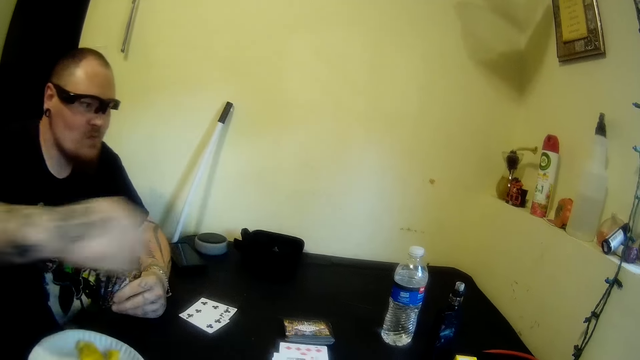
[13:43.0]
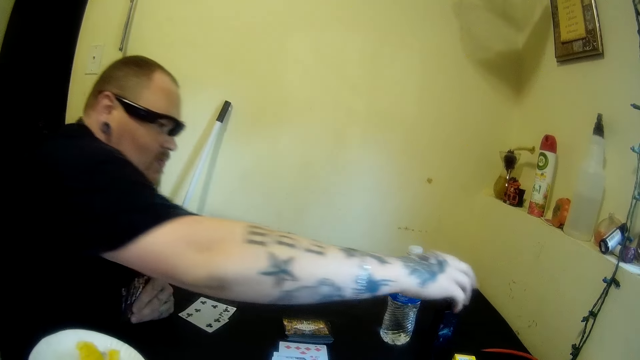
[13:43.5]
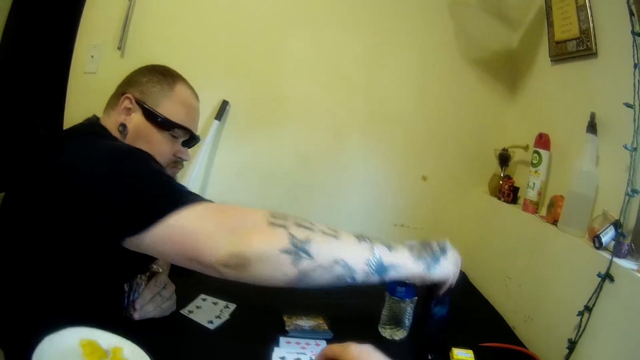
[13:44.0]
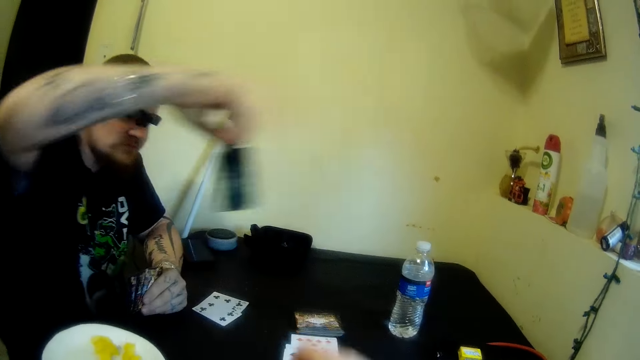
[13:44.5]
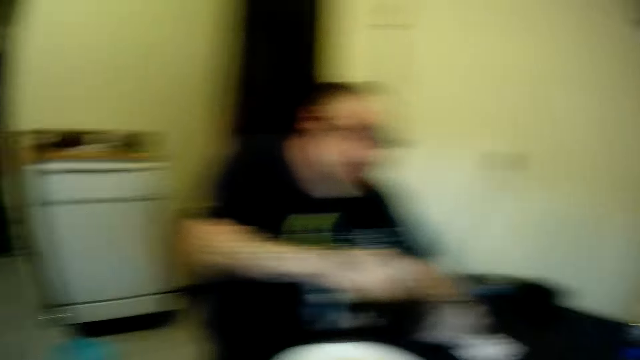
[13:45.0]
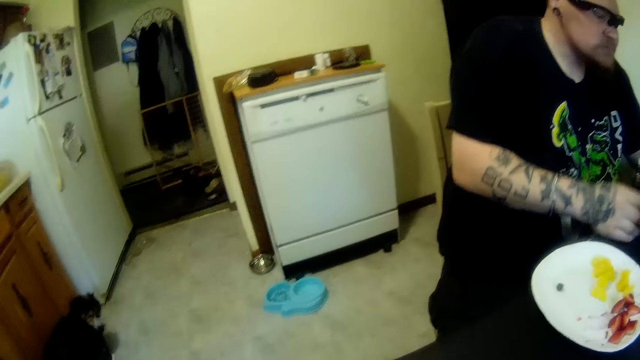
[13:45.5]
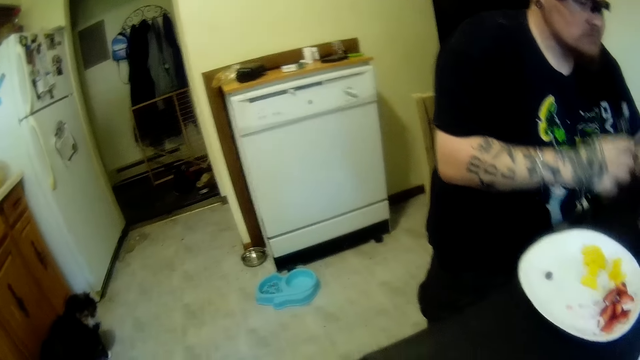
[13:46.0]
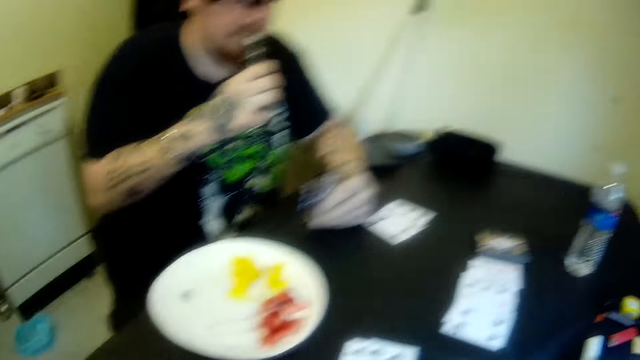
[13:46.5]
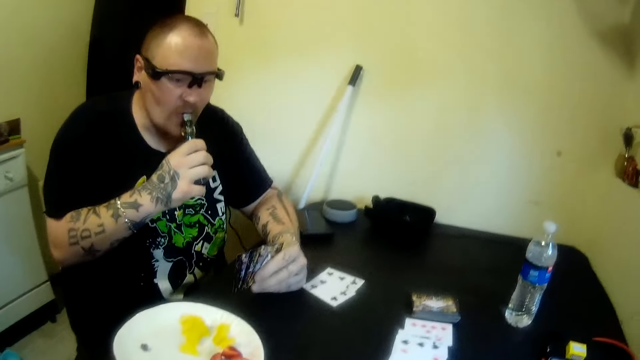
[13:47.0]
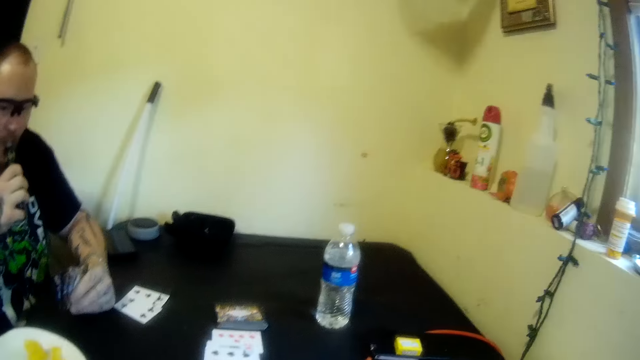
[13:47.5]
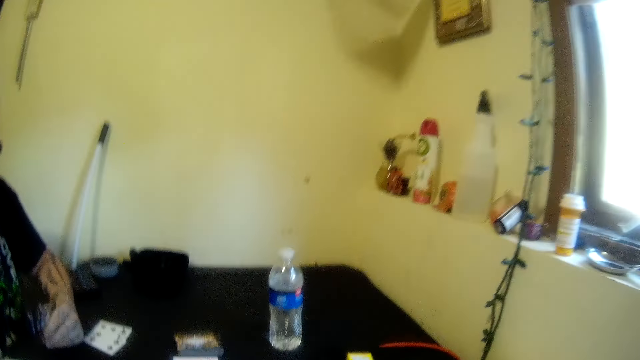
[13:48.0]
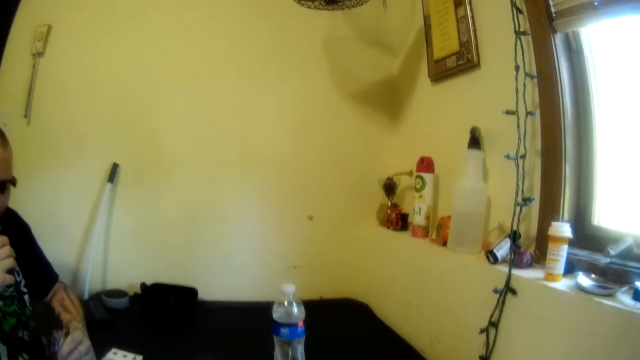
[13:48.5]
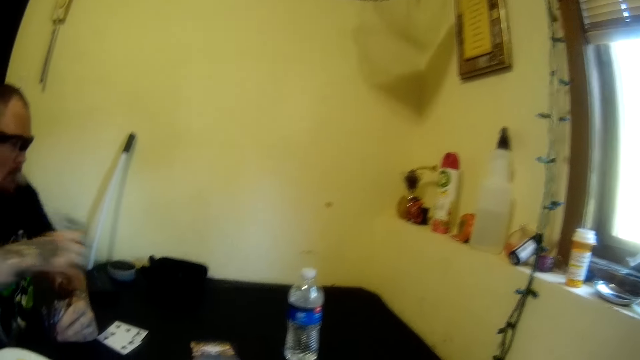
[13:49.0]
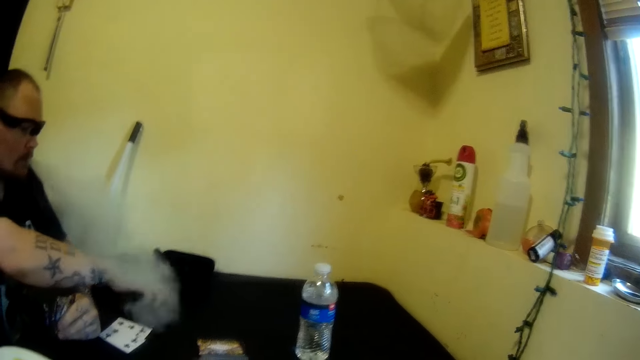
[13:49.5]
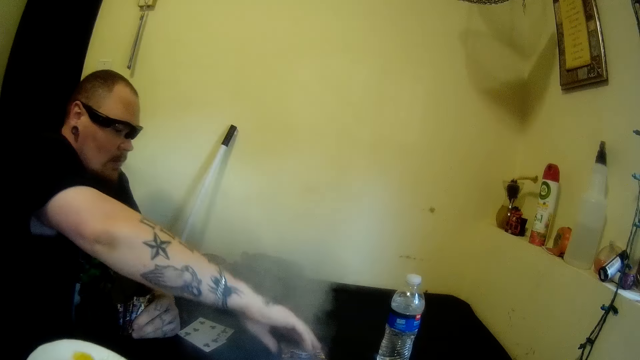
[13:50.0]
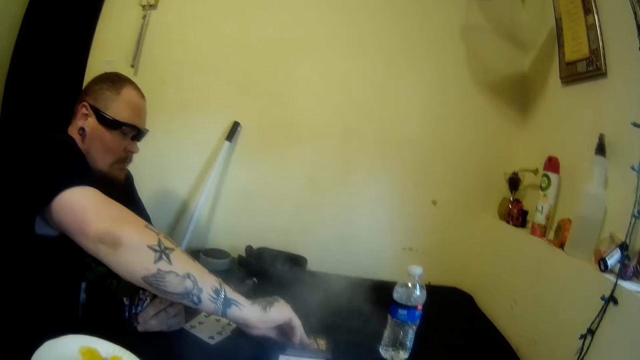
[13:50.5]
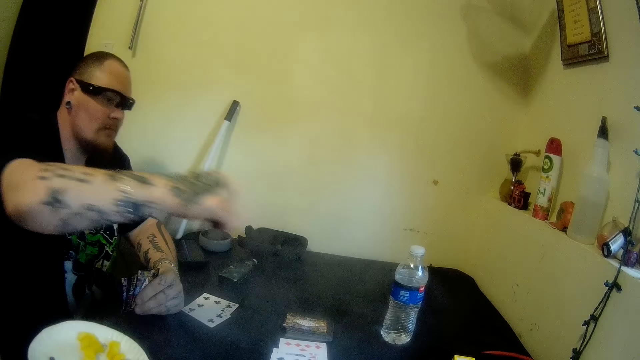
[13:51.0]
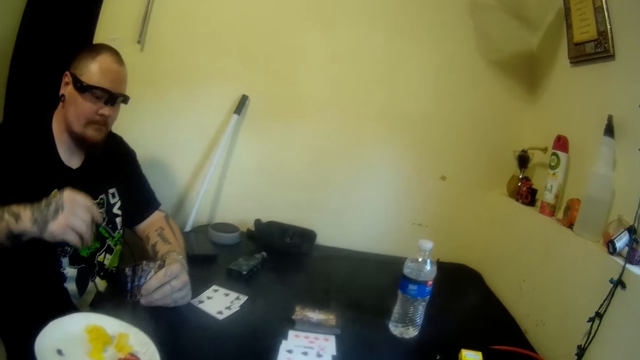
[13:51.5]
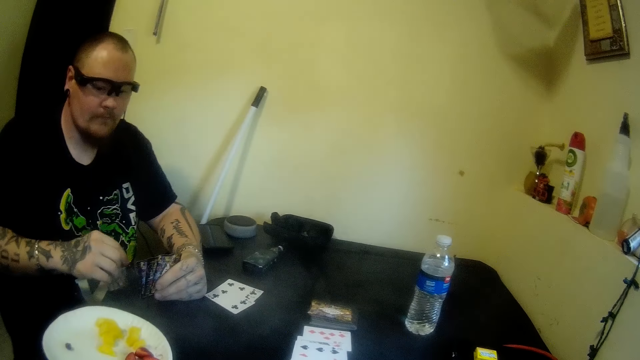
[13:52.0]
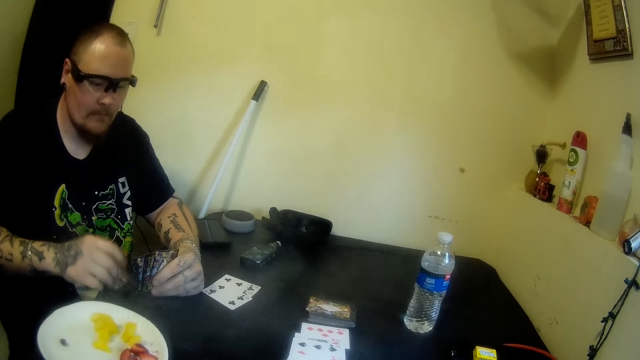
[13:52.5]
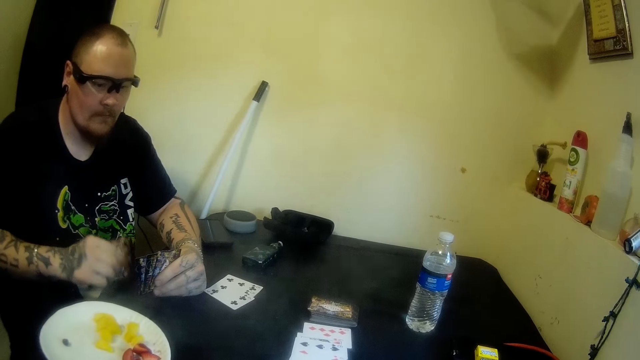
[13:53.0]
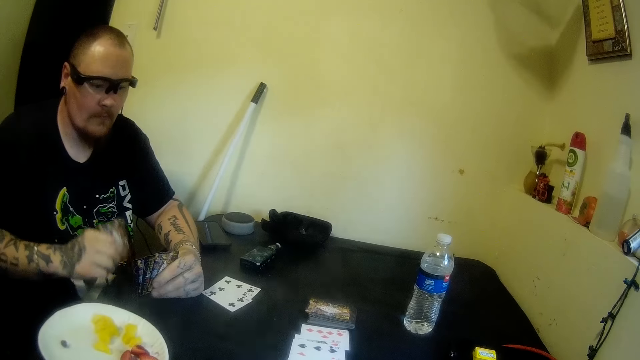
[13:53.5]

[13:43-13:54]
A man picks tobacco or vape from the table with his right hand. He holds the vape. He smokes the tobacco. He drops the tobacco on the table with his right hand. He picks a card from the table with his right hand. He hits the table with the card in his right hand.

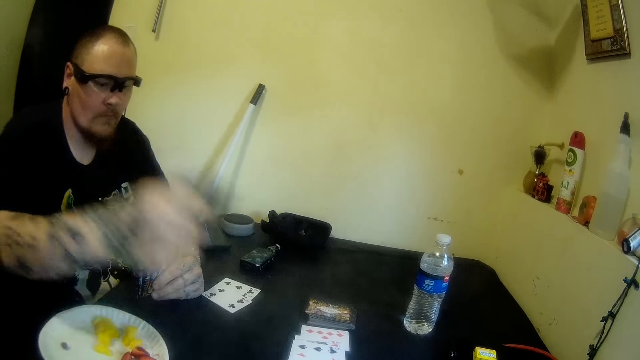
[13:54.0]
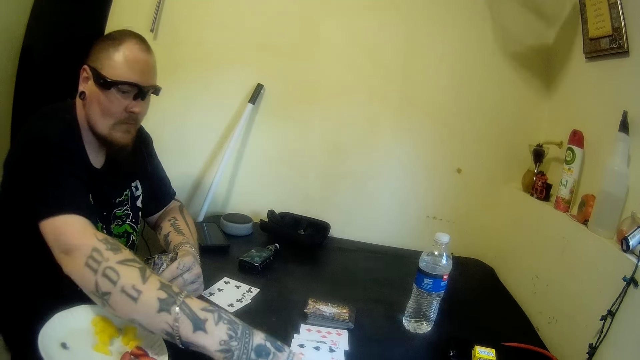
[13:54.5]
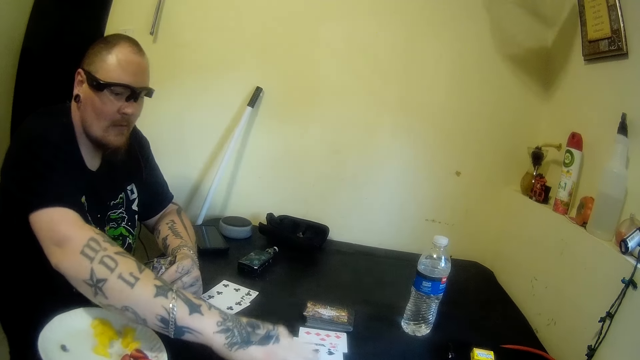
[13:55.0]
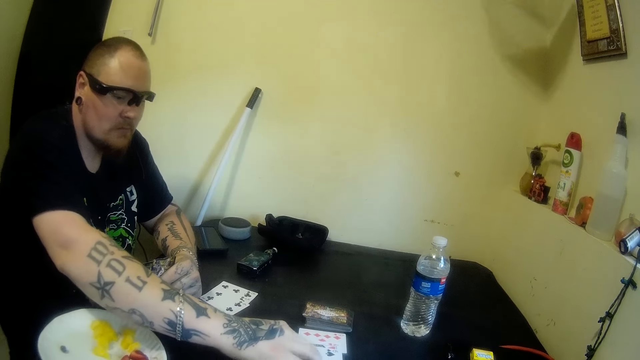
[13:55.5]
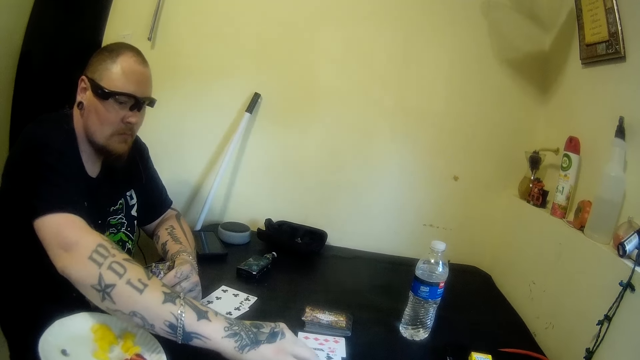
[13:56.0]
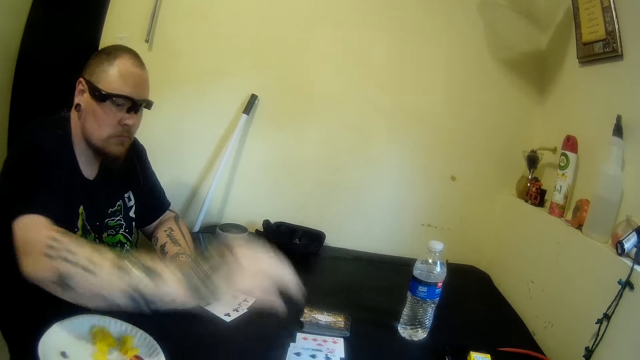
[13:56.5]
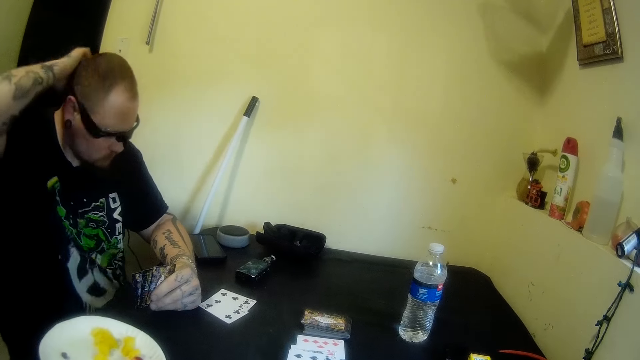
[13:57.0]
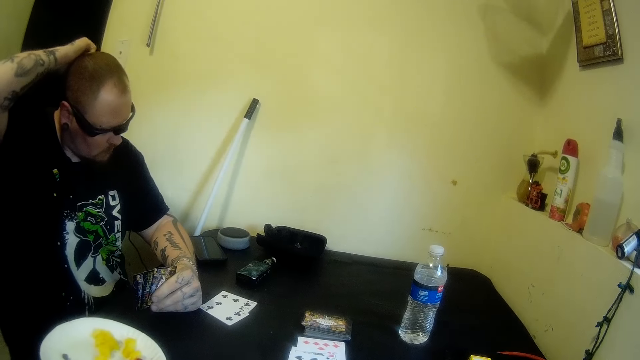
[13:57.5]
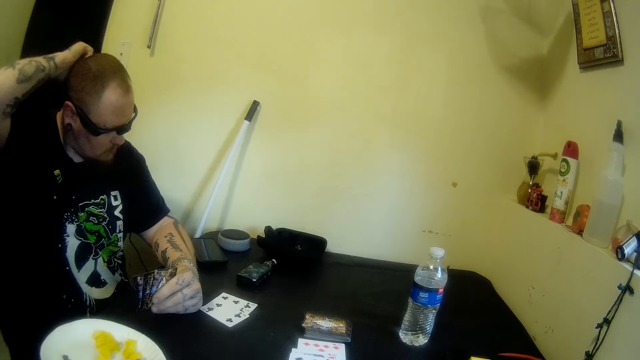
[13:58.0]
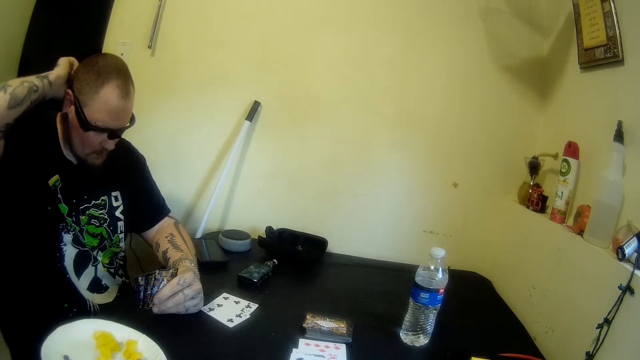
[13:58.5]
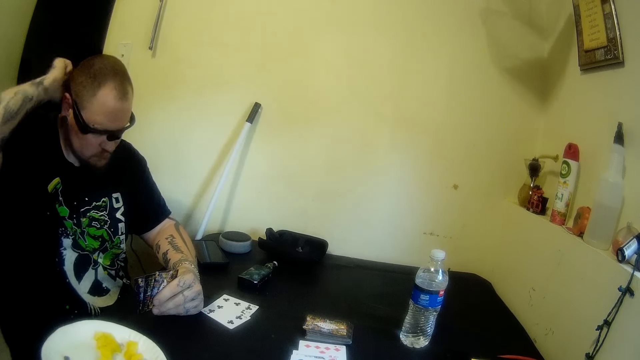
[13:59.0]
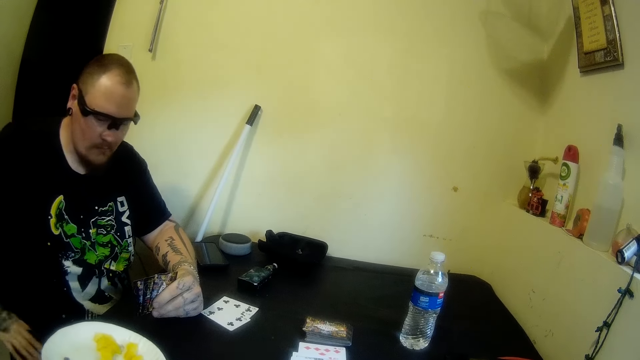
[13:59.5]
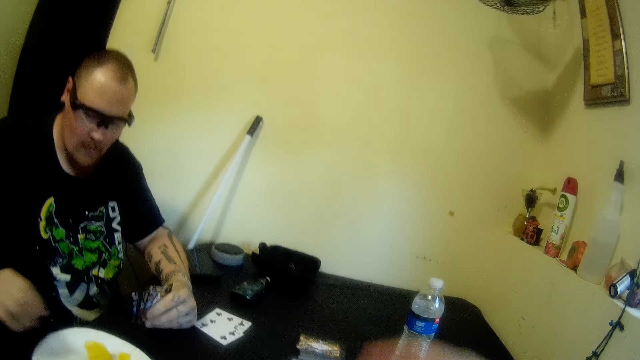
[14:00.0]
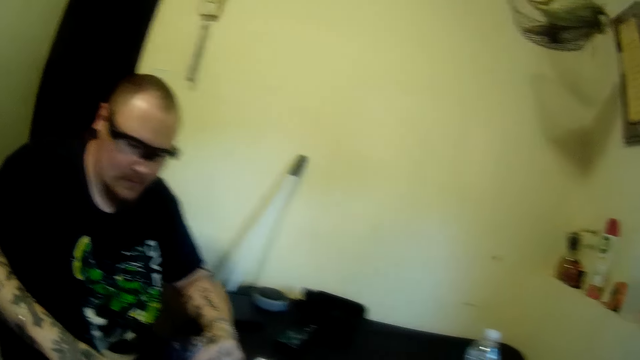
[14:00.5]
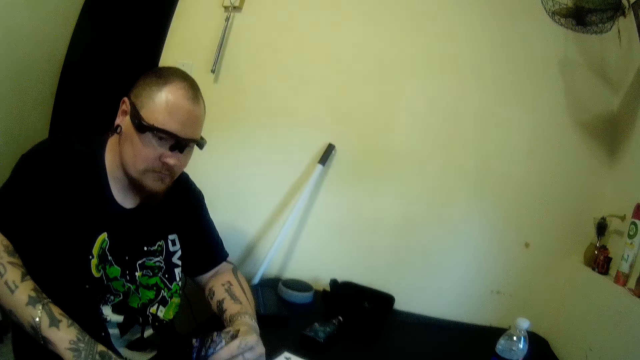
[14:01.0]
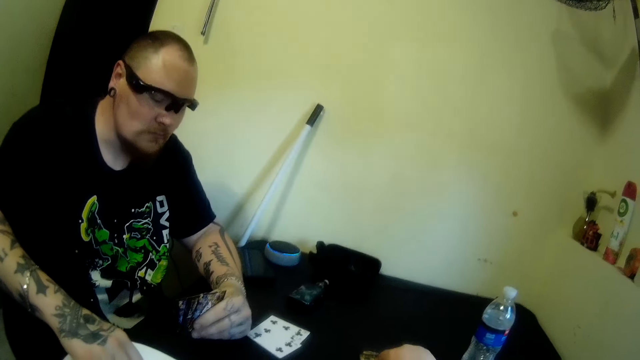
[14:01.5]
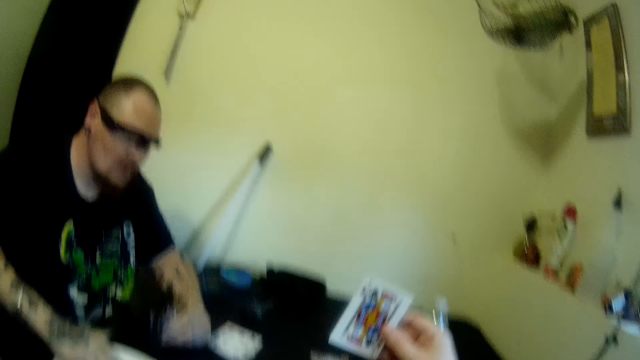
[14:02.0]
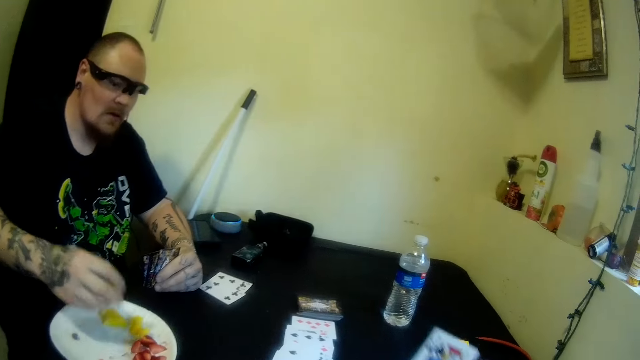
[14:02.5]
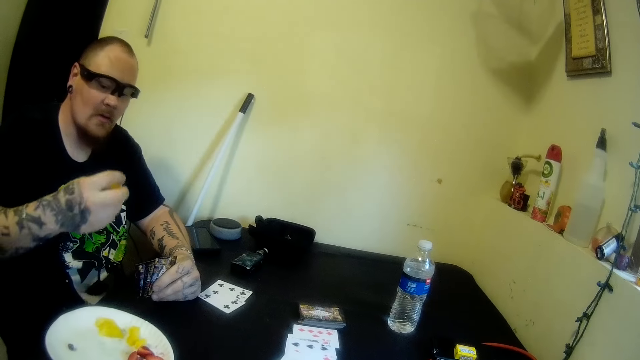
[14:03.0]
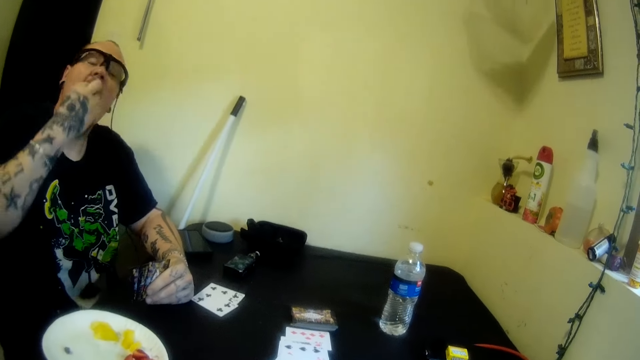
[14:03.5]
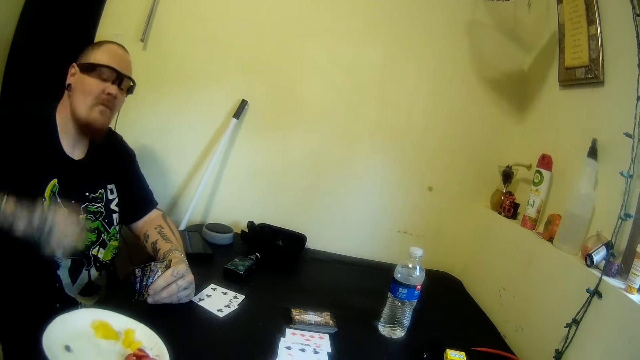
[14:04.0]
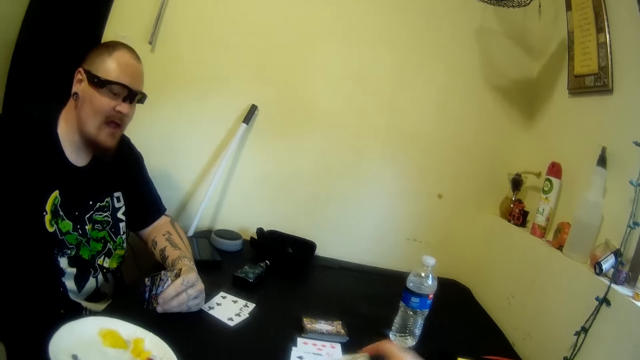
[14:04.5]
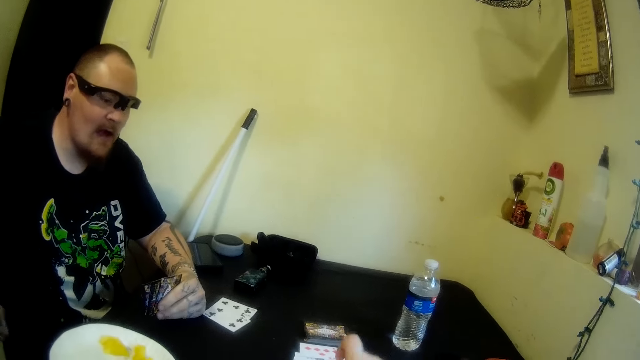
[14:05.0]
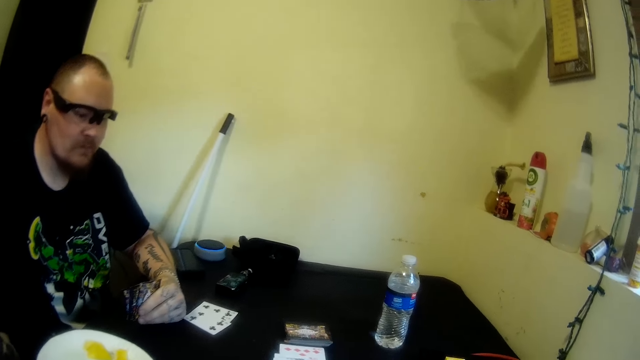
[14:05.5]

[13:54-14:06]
A man drops the card on the table with his right hand. He plays the card. He scratches his head with his right hand. He picks plantain from the plate on the table with his right hand. He puts the plantain in his mouth with his right hand. The camera wearer drops a card on the table with her right hand.
